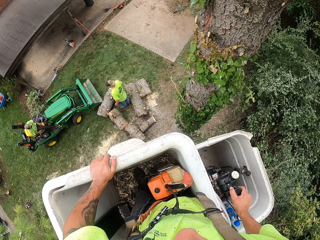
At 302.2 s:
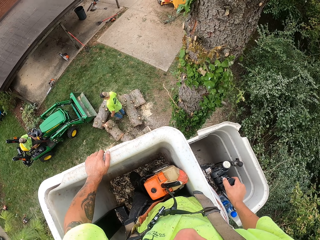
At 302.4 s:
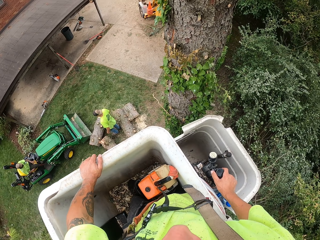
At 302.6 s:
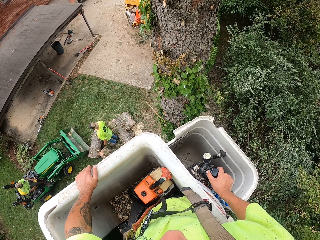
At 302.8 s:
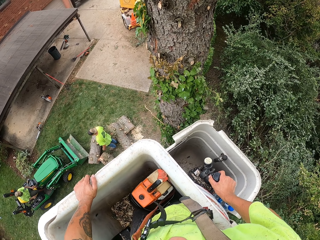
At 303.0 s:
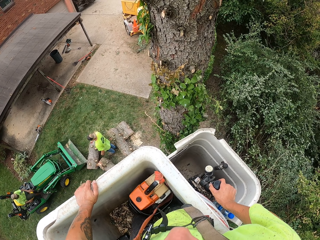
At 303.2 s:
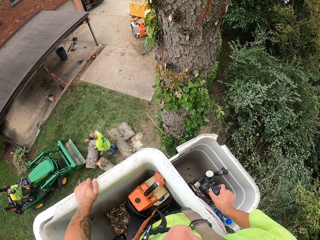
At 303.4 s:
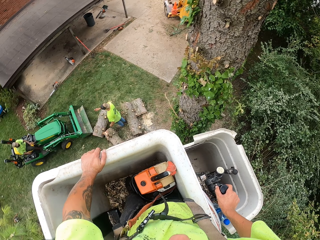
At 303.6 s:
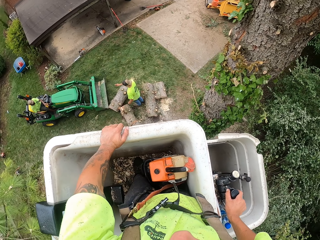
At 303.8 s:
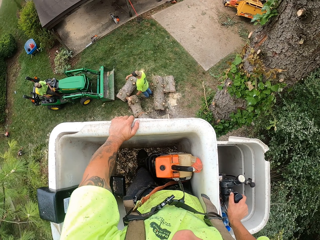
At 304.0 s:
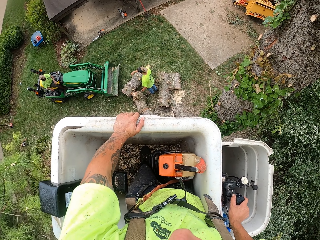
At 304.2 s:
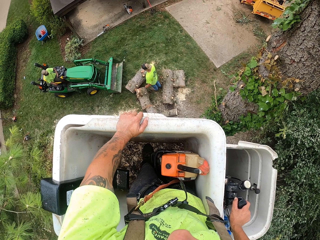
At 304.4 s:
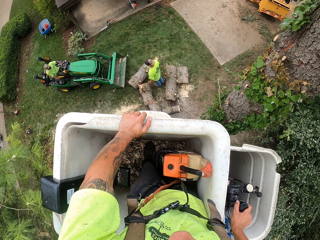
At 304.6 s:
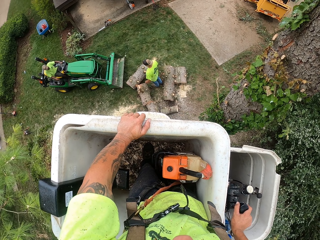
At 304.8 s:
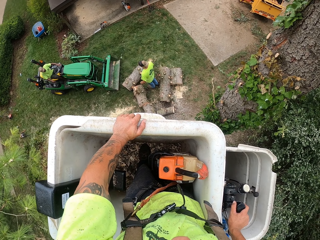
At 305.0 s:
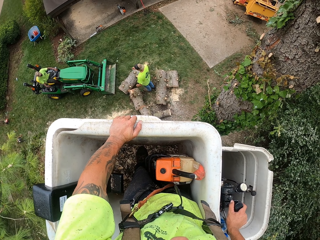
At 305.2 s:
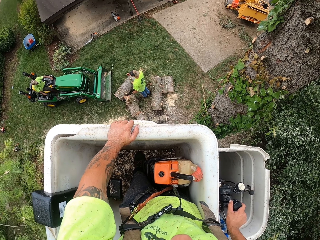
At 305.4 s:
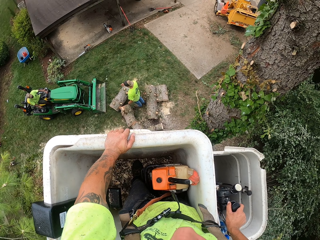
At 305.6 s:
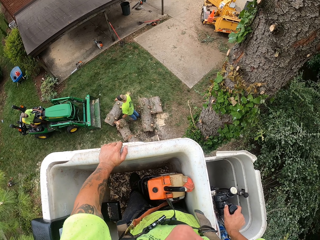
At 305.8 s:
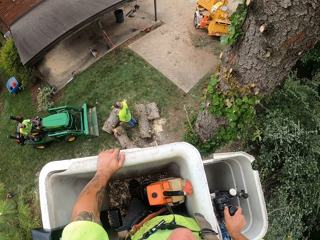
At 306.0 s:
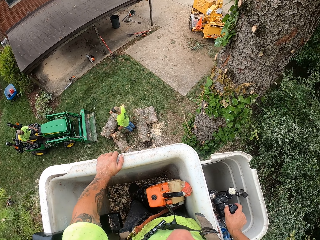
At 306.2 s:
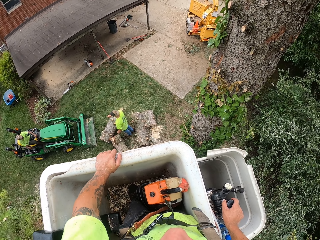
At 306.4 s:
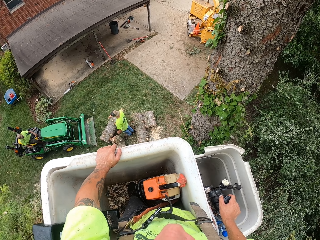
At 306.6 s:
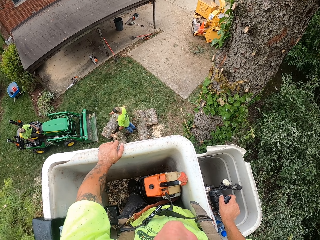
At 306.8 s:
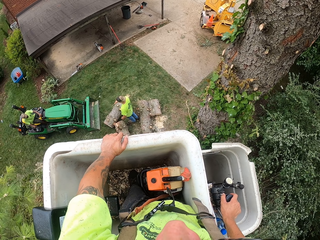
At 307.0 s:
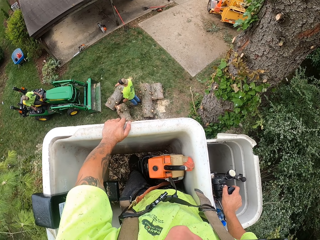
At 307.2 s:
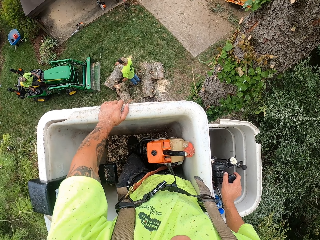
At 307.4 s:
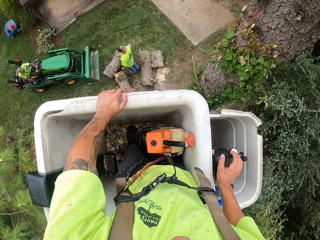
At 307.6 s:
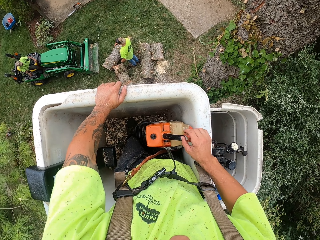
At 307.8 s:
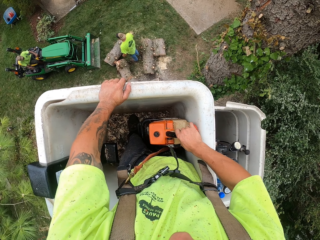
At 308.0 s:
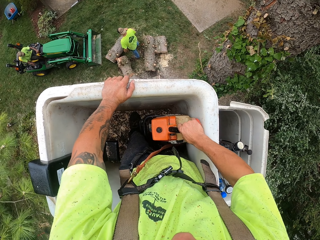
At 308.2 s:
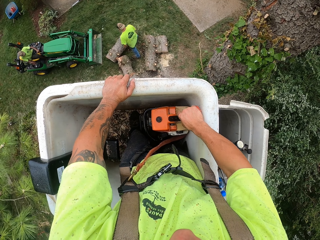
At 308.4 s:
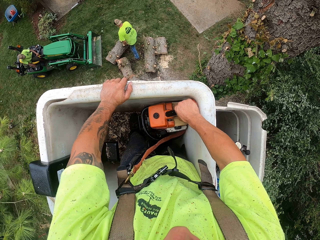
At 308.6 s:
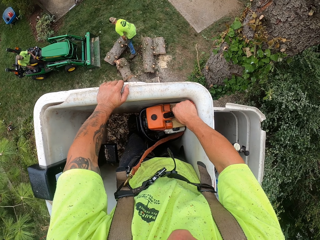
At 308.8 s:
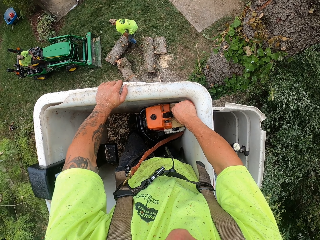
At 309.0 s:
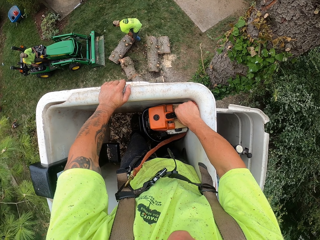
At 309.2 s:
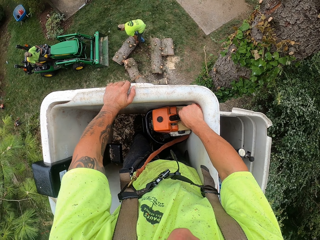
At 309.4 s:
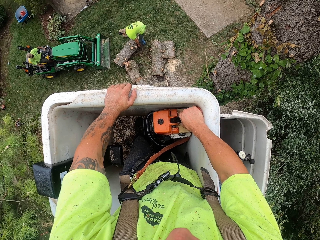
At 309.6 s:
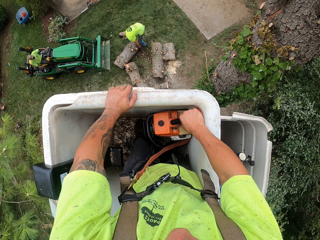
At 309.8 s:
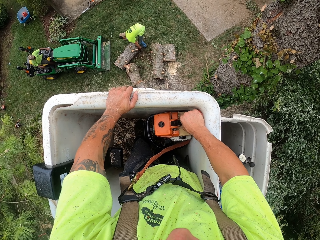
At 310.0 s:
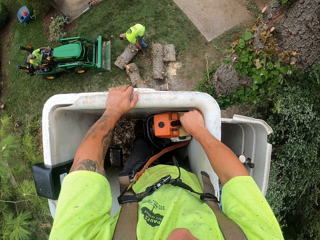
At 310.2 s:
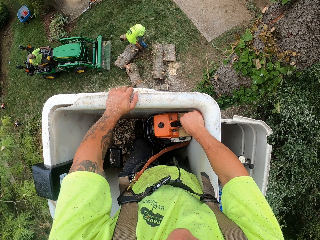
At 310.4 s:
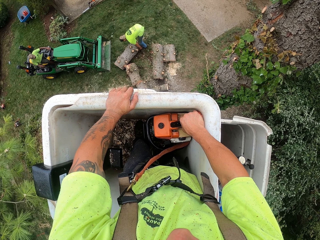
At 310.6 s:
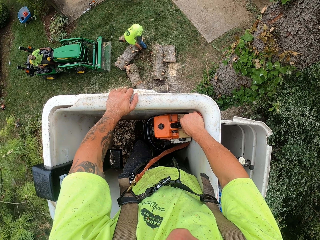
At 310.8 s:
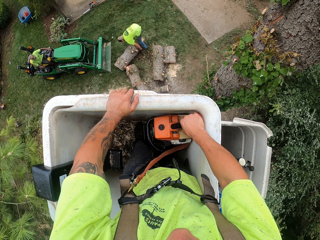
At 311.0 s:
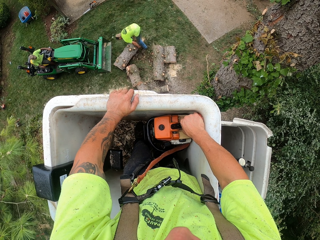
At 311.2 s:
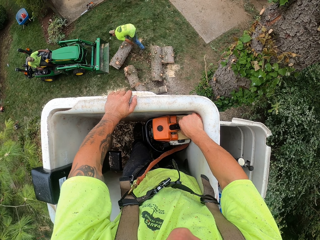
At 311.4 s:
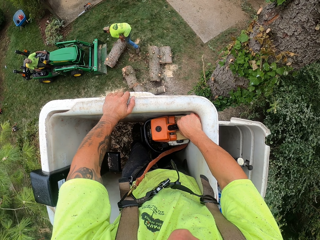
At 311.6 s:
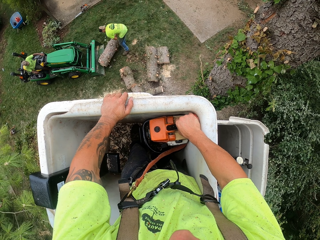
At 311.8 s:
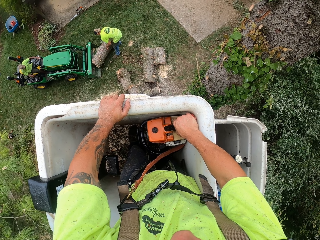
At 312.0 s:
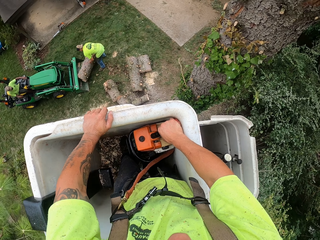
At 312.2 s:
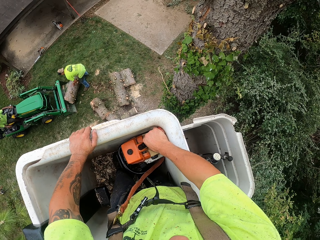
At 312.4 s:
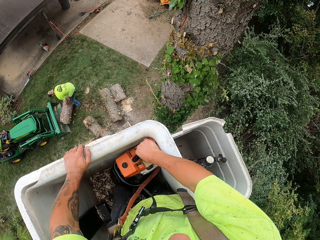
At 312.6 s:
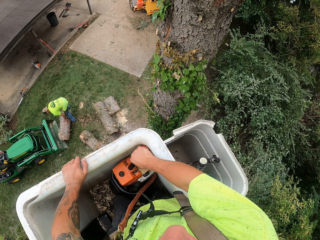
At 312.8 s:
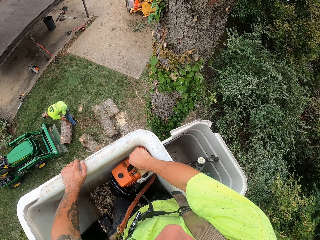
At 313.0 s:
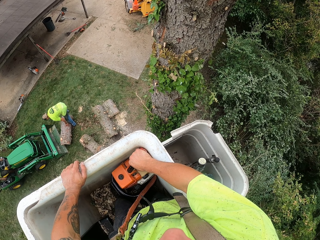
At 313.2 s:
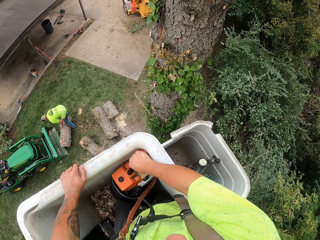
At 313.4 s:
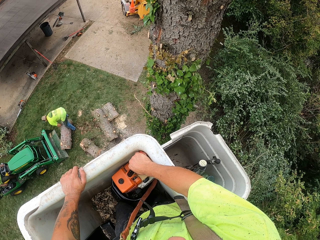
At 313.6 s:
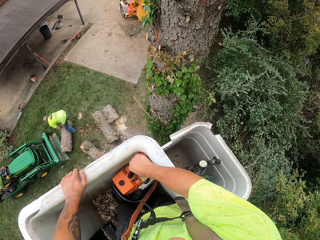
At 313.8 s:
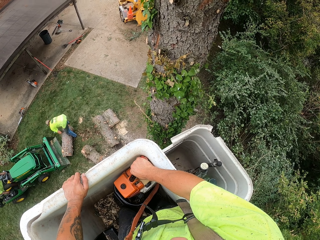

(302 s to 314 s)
The man converses with another man. The camera wearer holds the chain saw in the bucket lift with his right hand. The first man pushes the tree trunk on the floor into the tractor with his hands.

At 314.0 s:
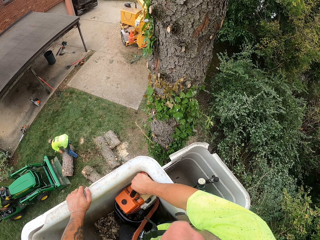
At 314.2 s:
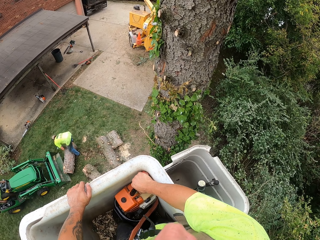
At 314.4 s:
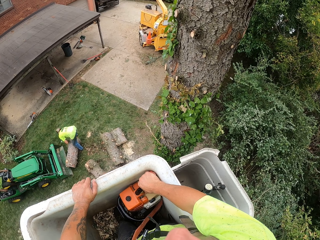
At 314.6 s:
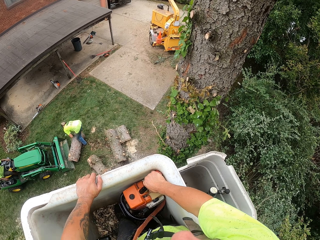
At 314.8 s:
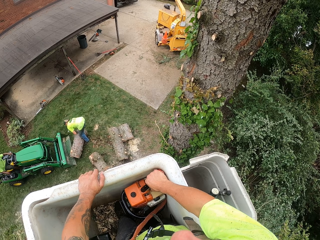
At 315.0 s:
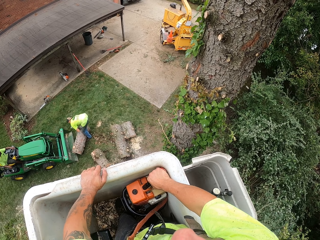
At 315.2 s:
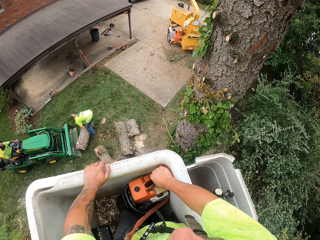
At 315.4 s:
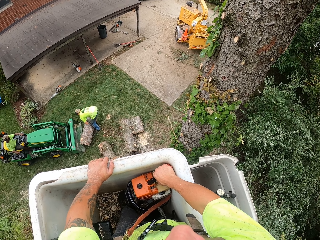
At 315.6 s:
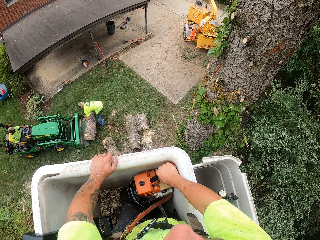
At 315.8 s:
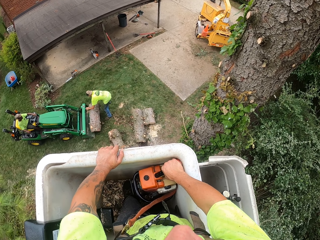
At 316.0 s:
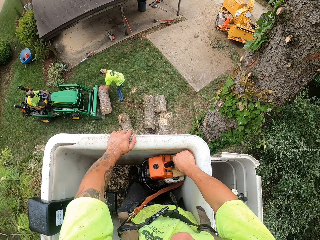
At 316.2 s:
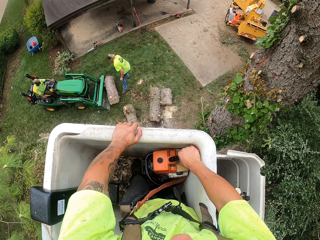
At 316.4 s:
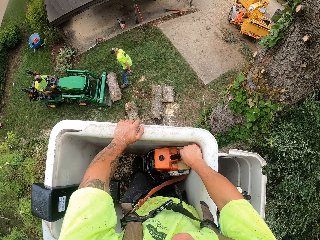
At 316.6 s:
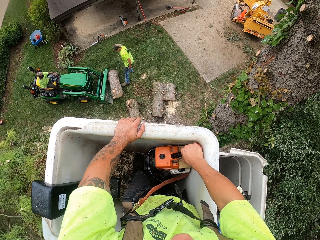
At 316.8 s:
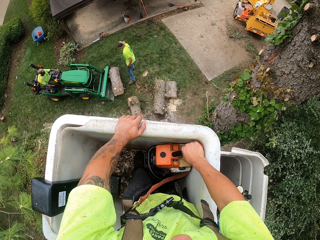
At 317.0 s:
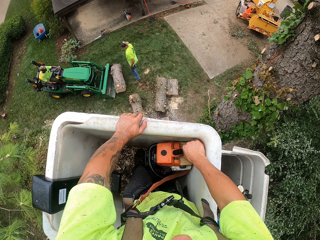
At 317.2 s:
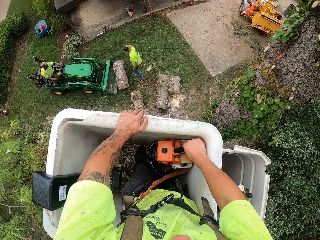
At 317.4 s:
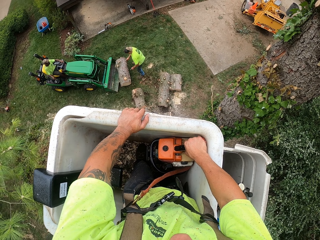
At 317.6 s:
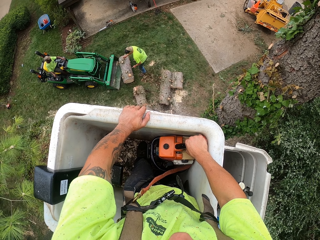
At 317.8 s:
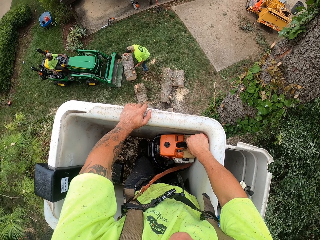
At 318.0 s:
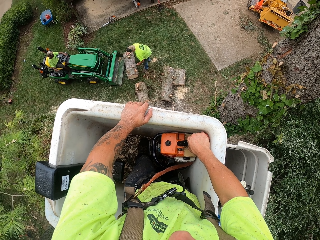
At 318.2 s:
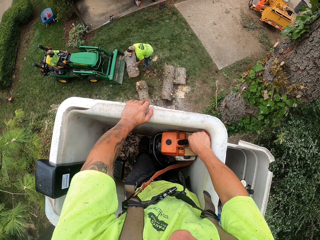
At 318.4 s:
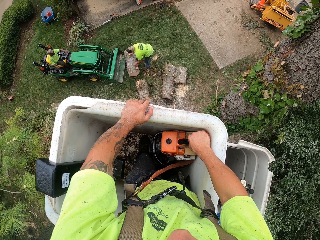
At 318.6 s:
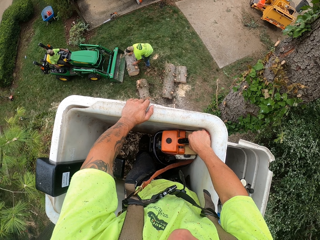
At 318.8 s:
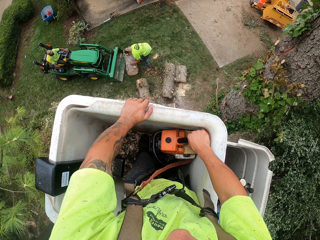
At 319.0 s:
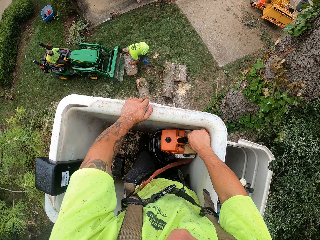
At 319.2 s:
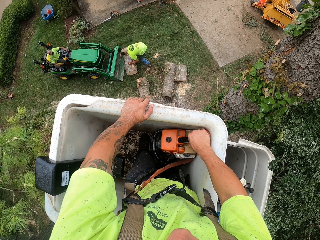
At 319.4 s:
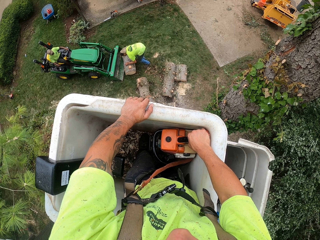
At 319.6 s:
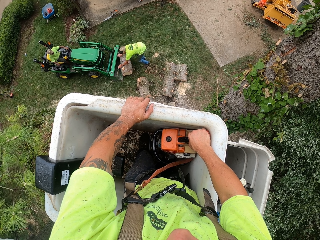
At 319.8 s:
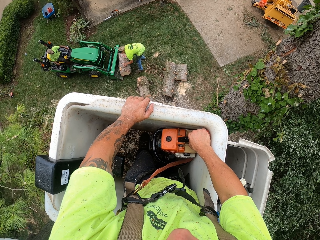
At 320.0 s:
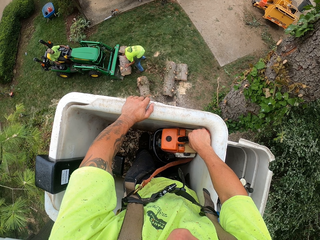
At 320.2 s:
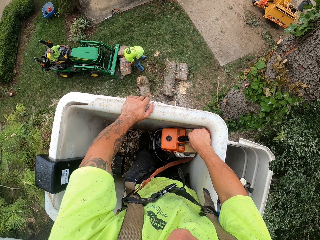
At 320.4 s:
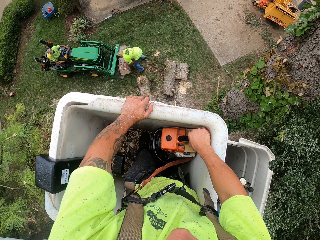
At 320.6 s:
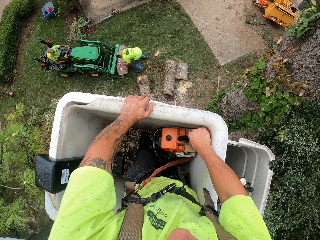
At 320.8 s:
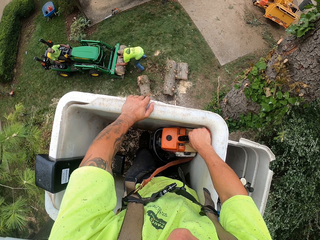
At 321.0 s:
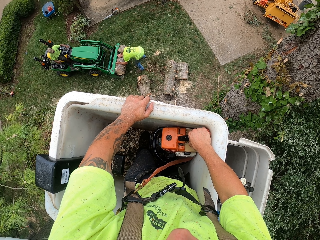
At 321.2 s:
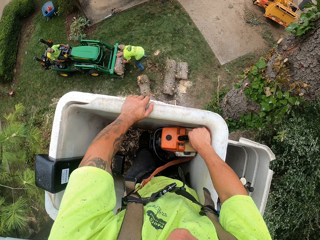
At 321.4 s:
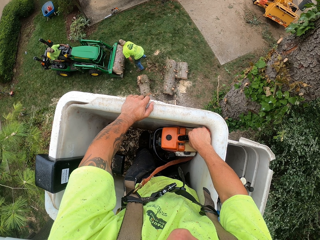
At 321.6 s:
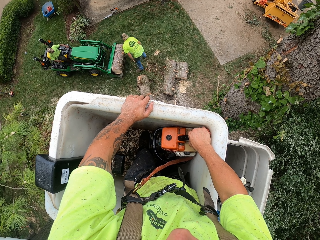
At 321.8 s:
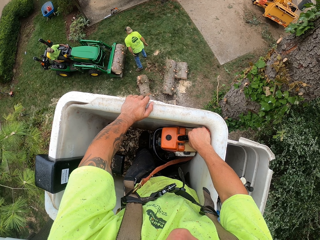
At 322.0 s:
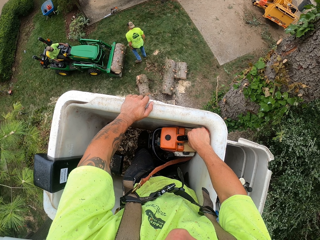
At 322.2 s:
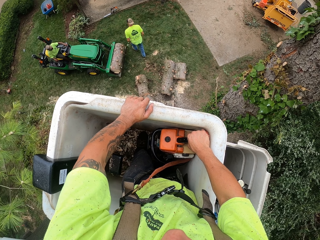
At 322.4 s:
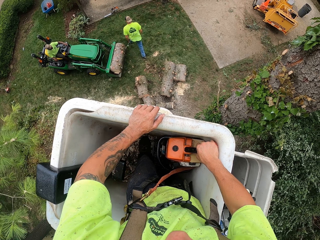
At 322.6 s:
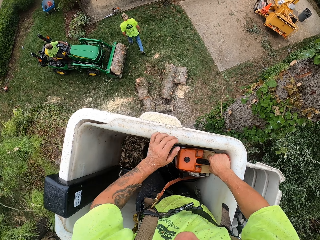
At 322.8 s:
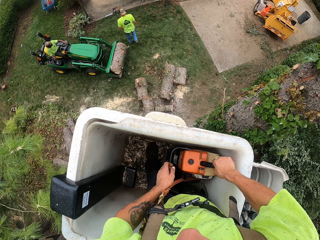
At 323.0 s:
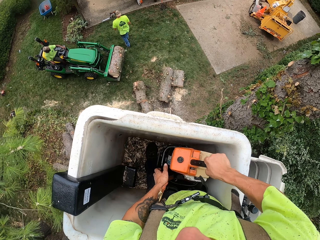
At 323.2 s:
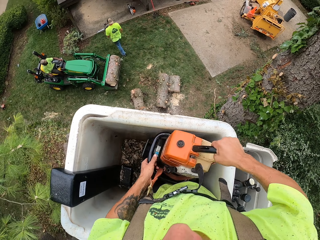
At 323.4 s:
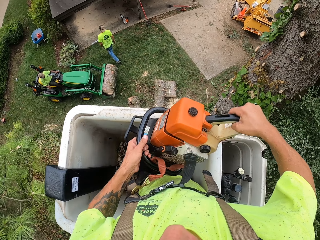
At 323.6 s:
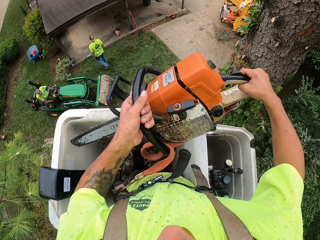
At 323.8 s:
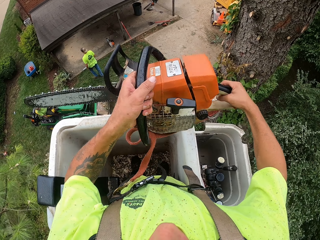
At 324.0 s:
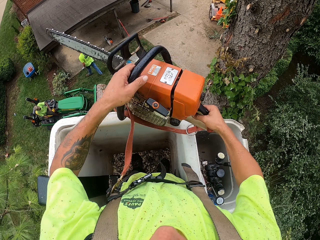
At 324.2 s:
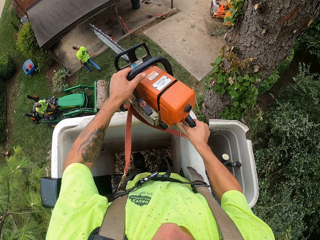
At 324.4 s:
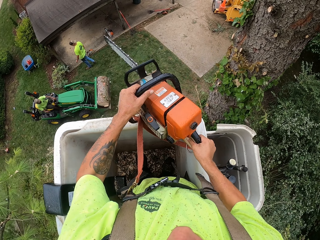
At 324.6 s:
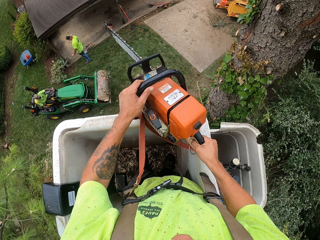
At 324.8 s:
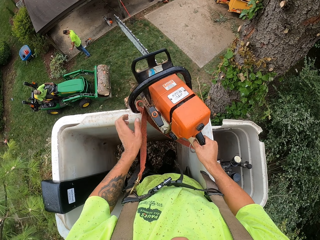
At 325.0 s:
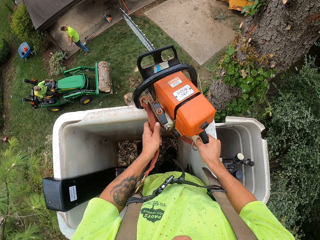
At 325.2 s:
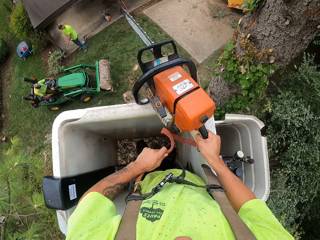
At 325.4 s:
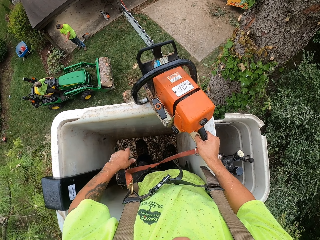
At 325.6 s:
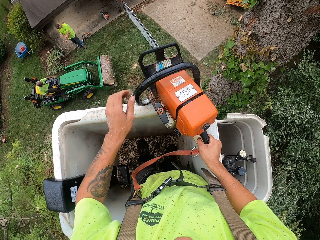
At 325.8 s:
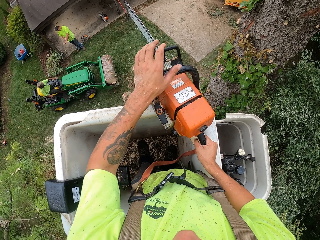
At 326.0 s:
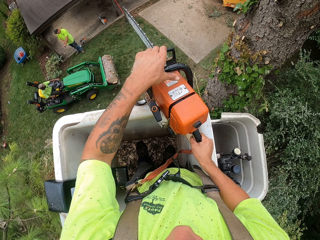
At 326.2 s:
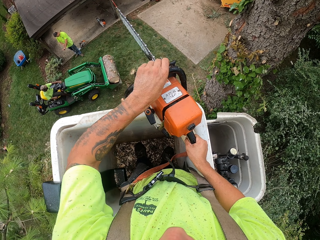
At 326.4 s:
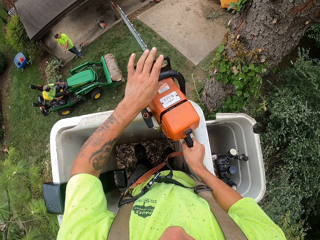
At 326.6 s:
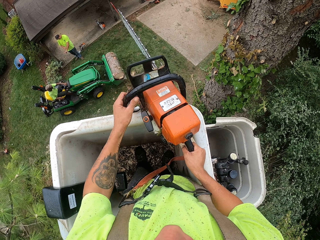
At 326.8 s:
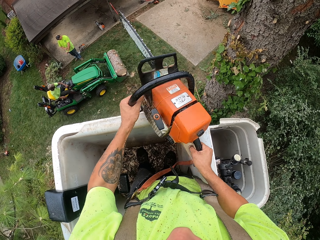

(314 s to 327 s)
The man walks away from the tractor. The camera wearer brings out the chain saw from the bucket lift with his hands on the bucket lift. Another man drives the tractor away. The camera wearer presses a handle on the chain saw with his left hand.
